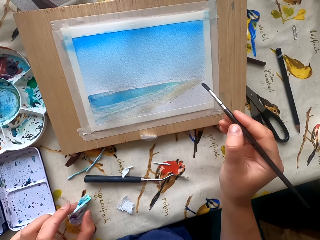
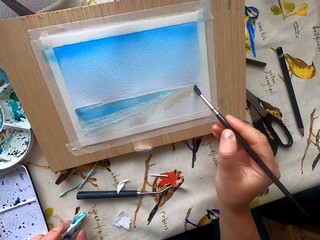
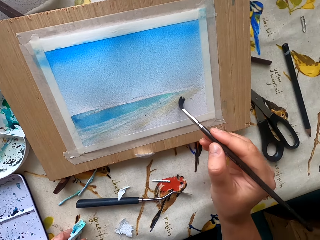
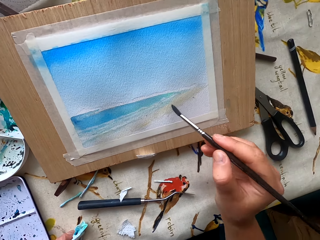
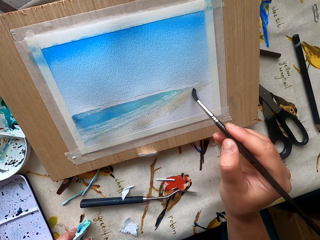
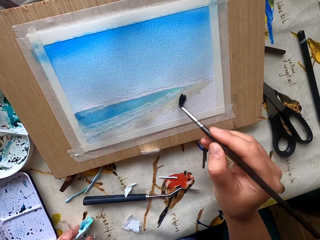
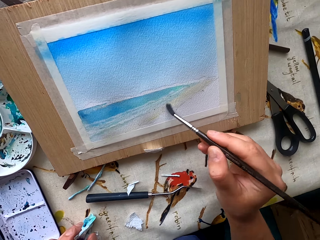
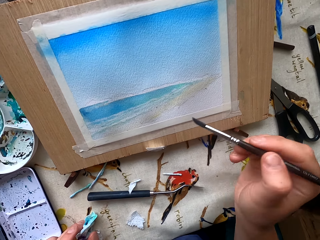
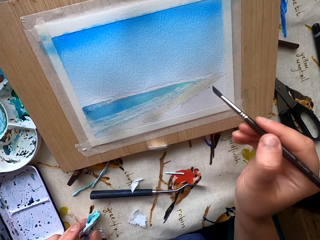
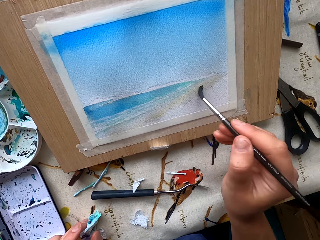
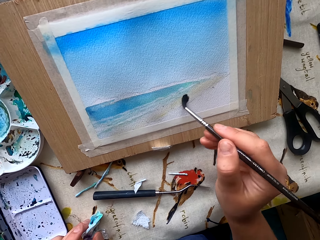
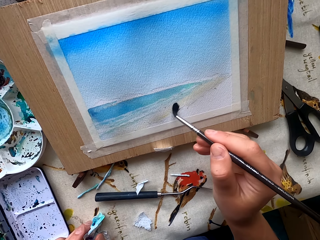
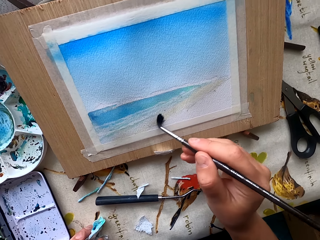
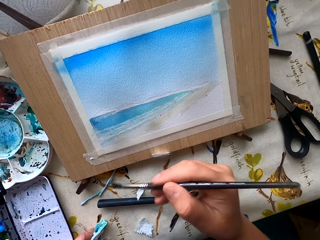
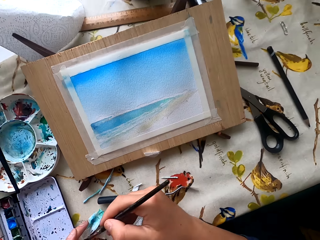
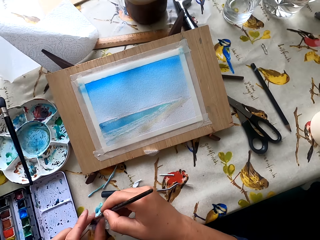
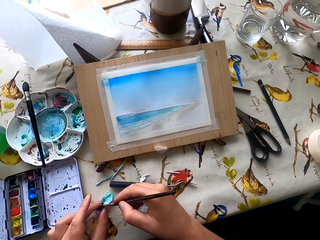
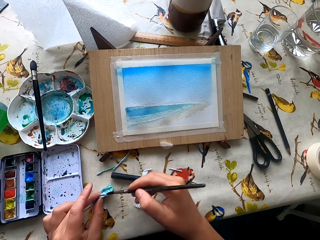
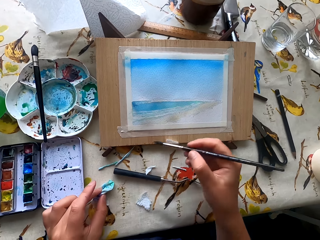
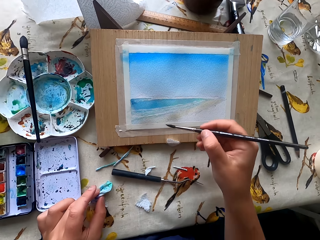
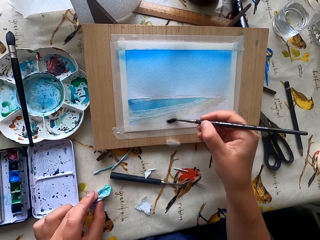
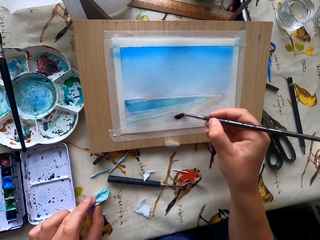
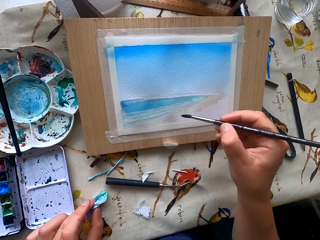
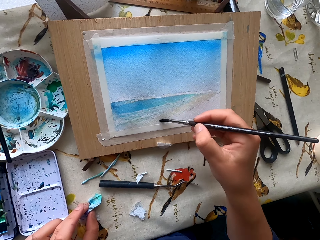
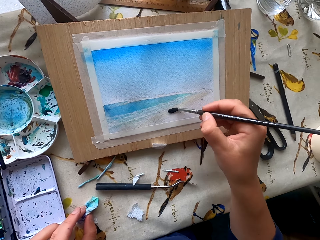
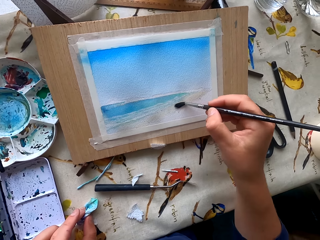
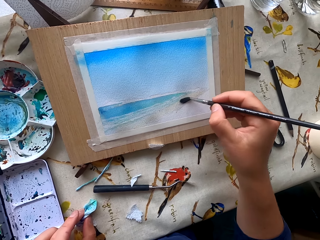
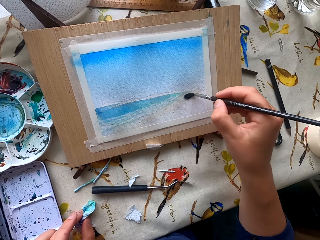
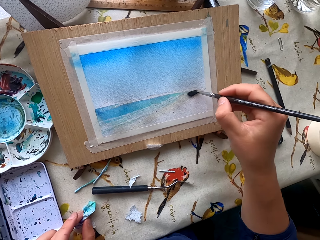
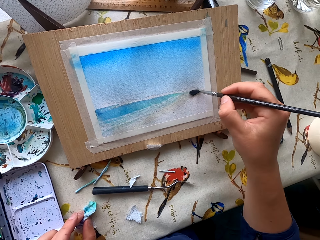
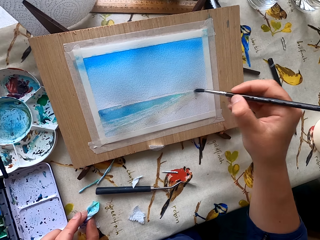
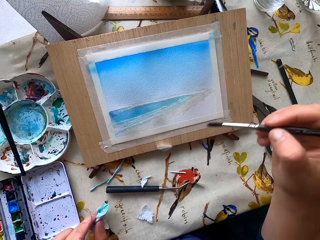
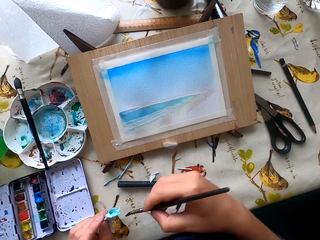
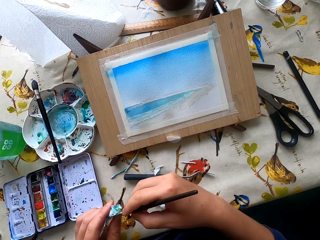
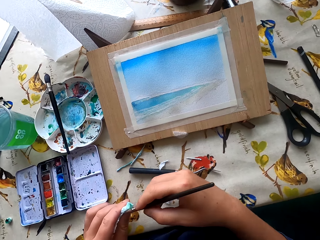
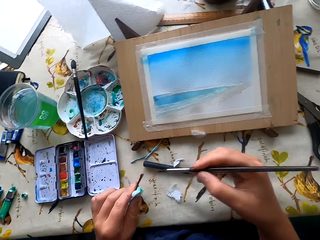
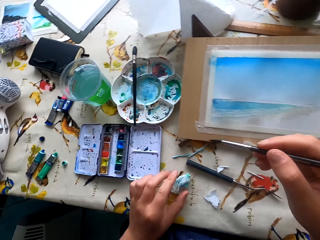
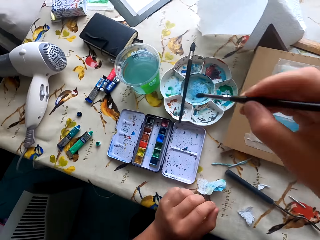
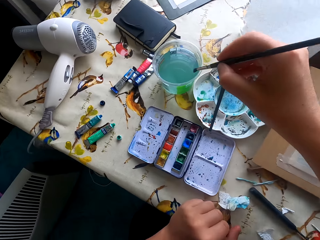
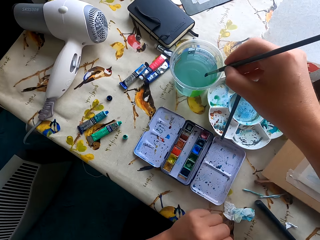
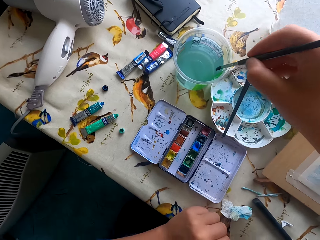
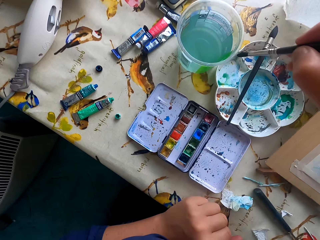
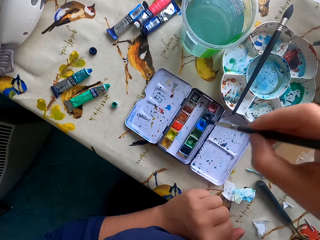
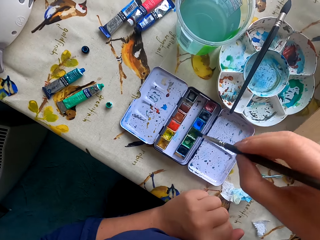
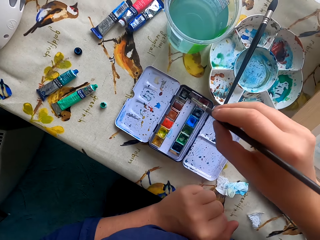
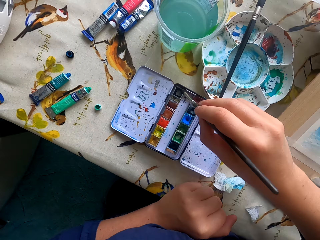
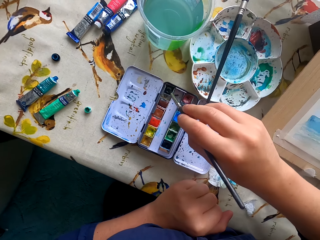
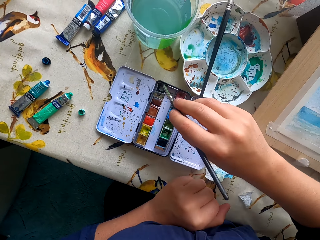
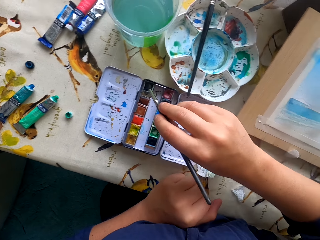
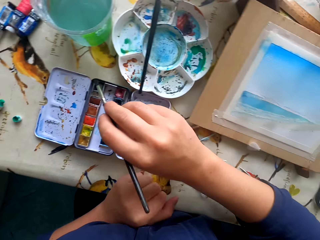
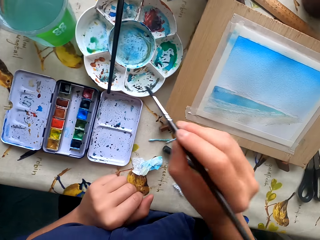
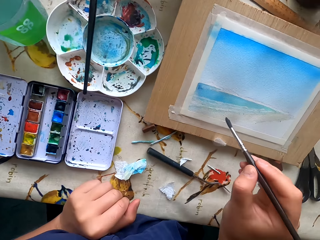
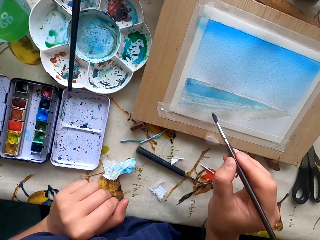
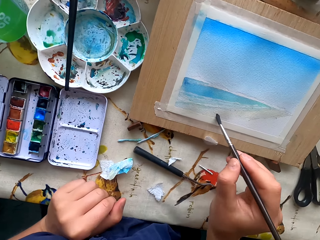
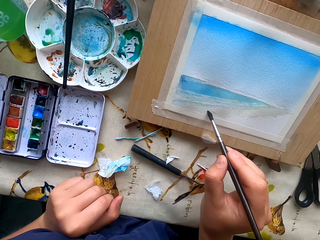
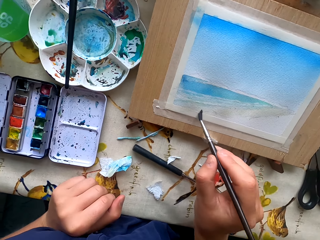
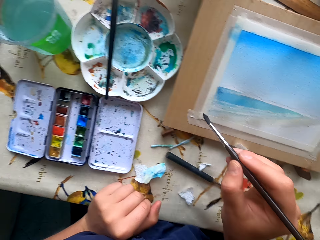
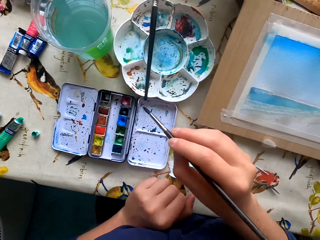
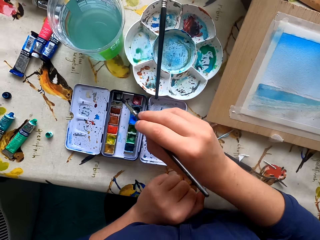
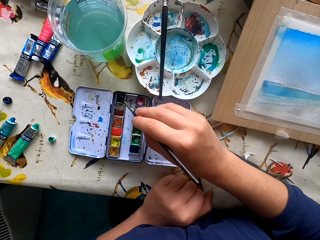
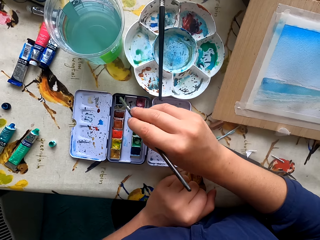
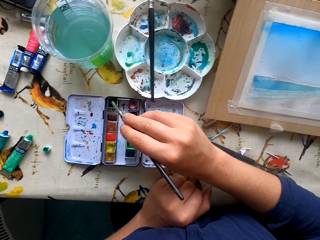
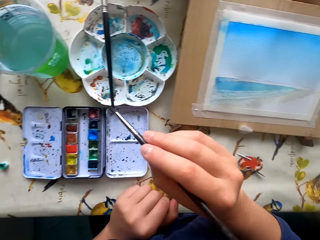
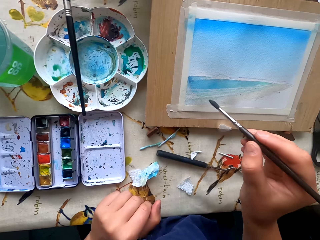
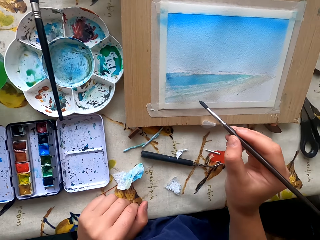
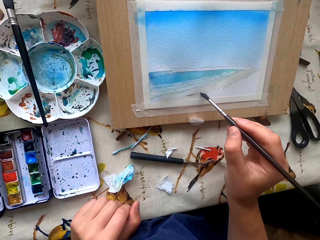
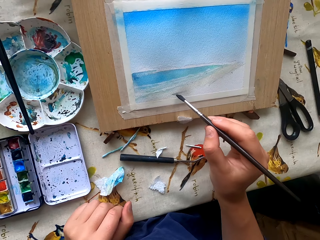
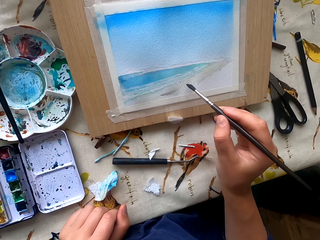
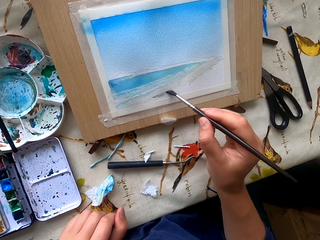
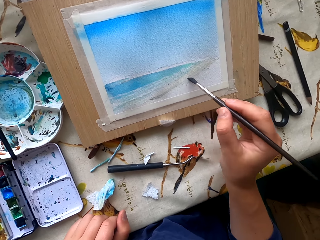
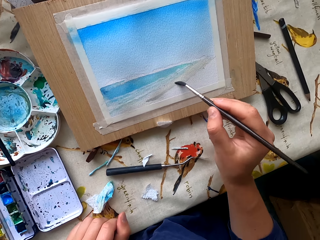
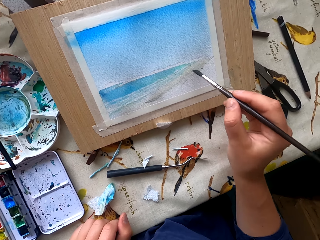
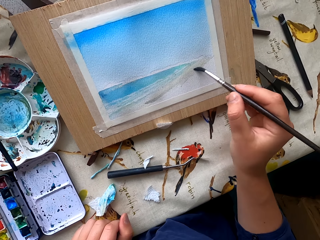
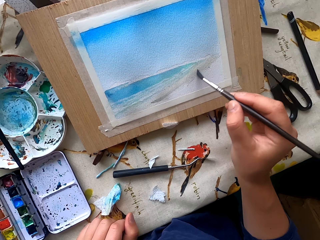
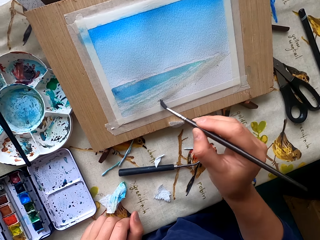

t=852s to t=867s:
The camera wearer paints the drawing paper. They wipe the paintbrush on a paper. They paint the drawing paper. They wipe the paintbrush on the paper. They dip the paintbrush in water. They dip the paintbrush in the water paint. They paint the drawing paper. They dip the paintbrush in the paint. They paint the drawing paper.

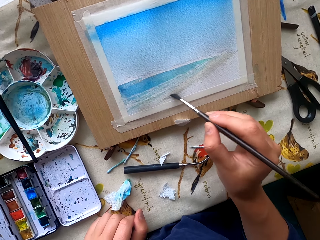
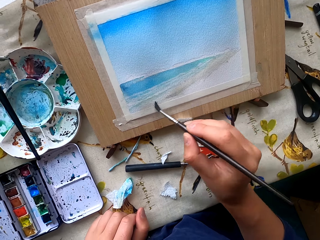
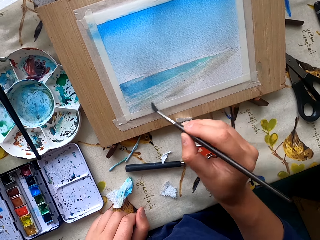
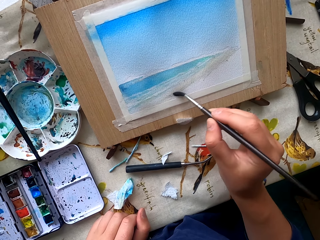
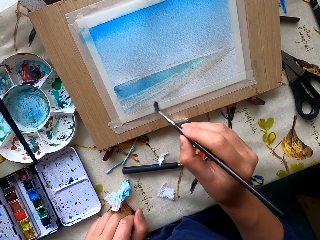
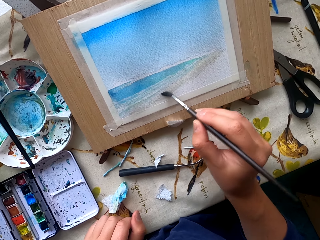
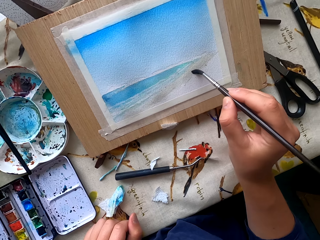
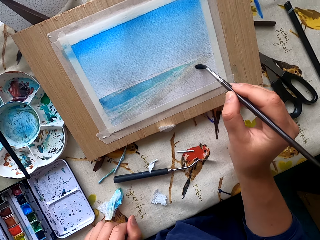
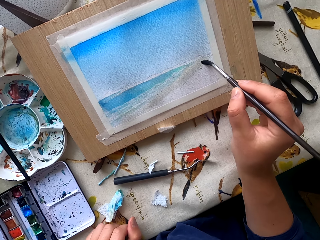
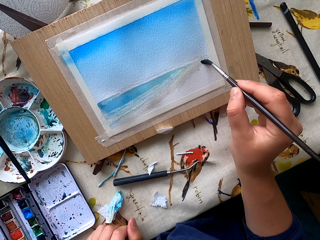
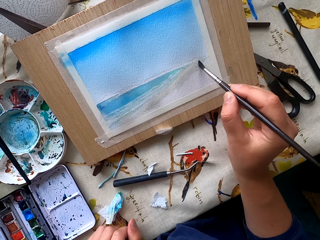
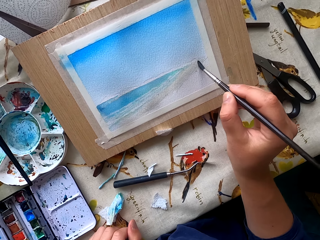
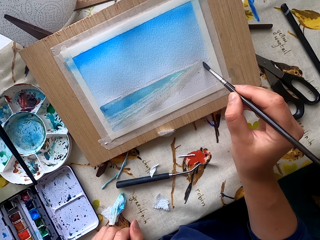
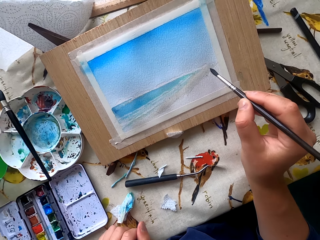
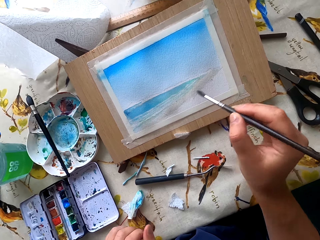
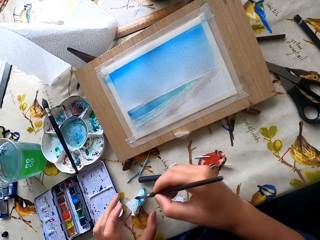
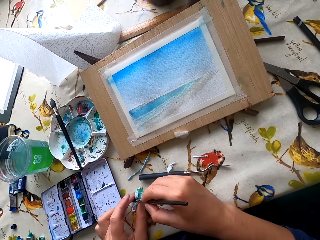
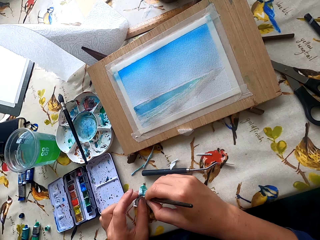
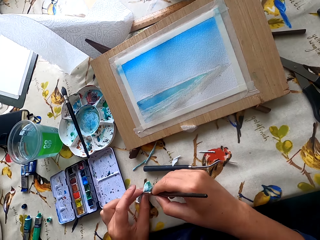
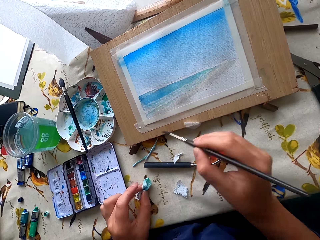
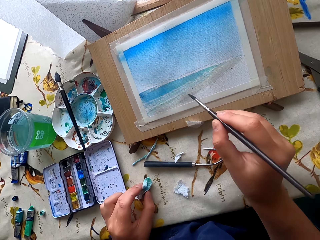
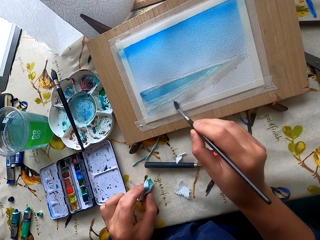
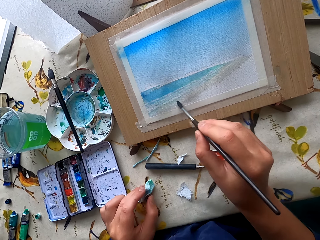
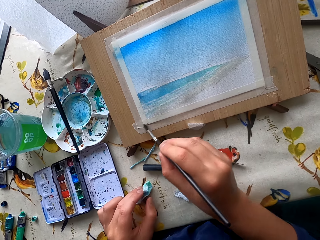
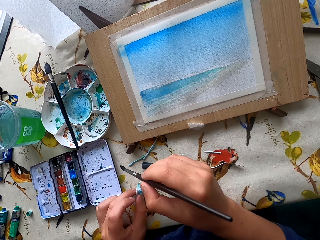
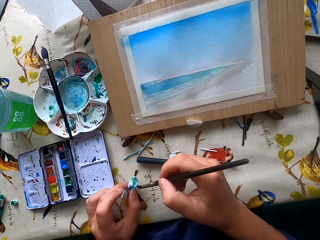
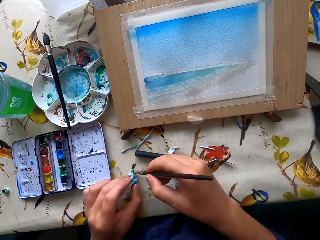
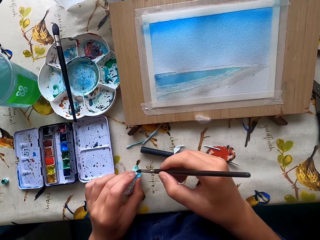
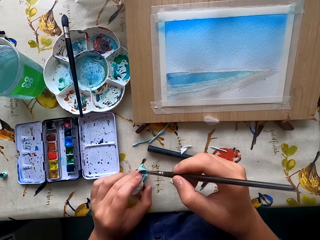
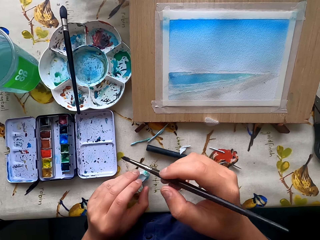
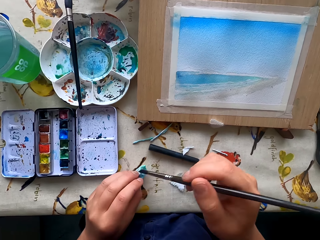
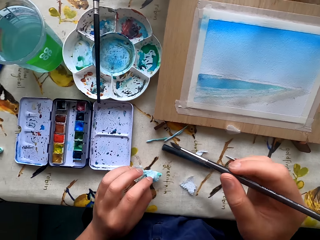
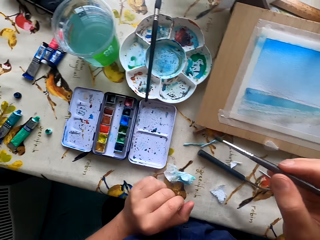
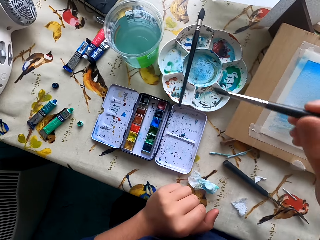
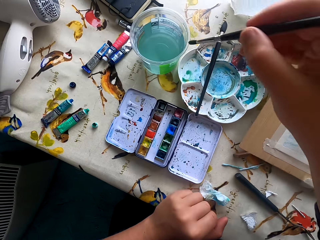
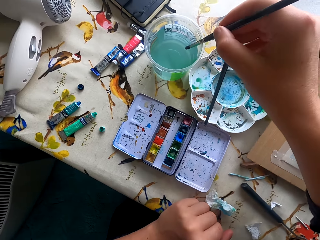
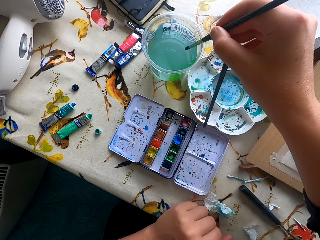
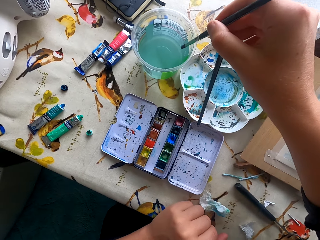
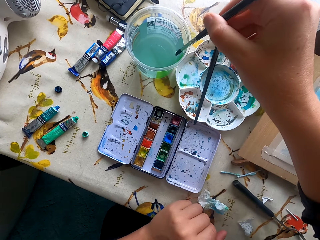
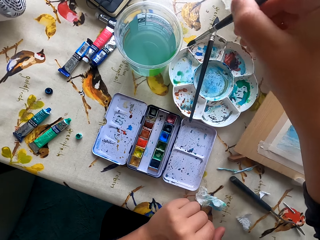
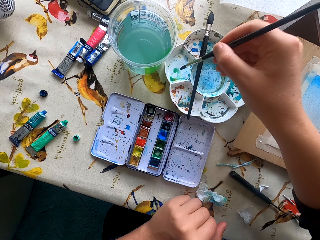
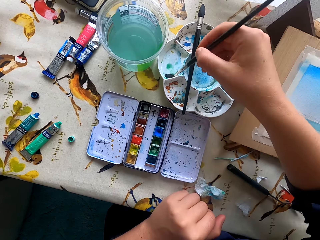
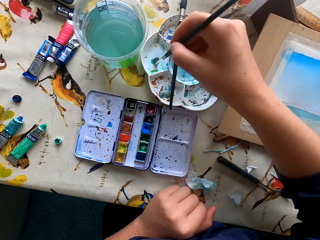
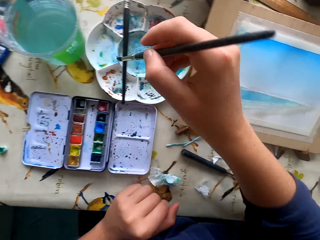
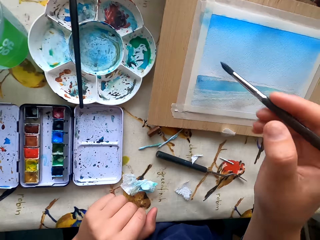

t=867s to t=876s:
The camera wearer wipes the paintbrush on a paper. They paint the drawing paper. They wipe the paintbrush. They dip the paintbrush in water.
